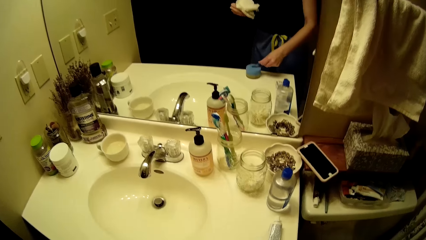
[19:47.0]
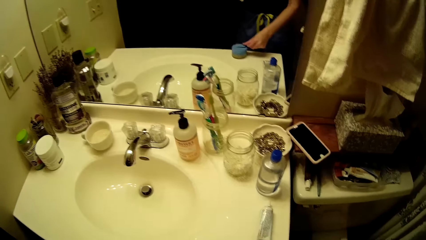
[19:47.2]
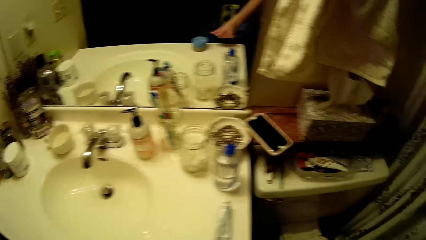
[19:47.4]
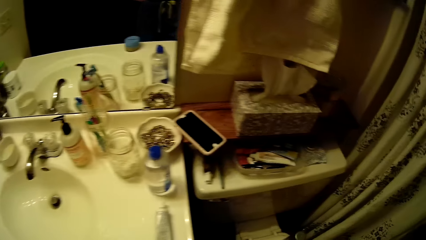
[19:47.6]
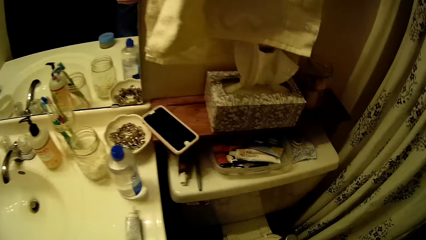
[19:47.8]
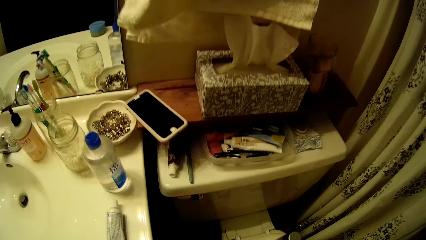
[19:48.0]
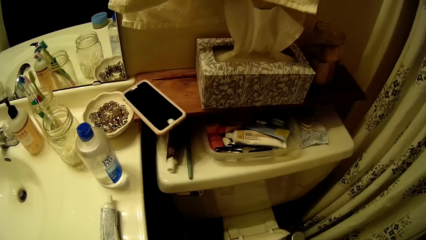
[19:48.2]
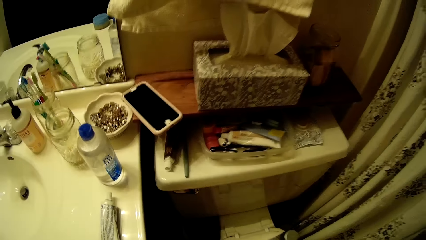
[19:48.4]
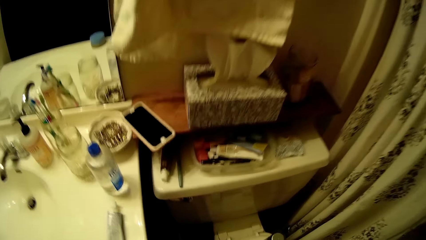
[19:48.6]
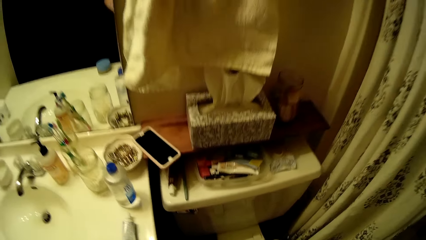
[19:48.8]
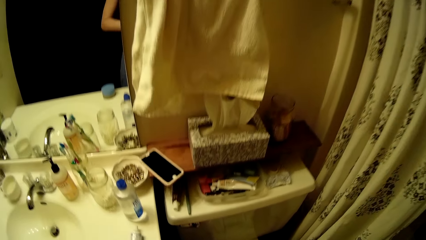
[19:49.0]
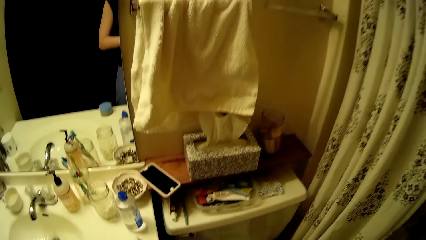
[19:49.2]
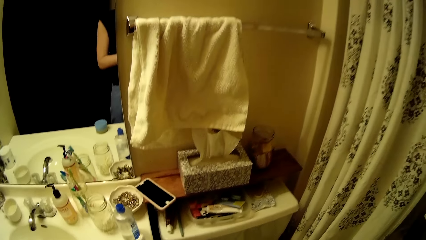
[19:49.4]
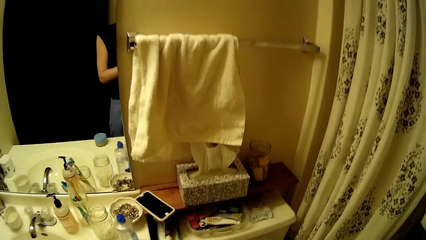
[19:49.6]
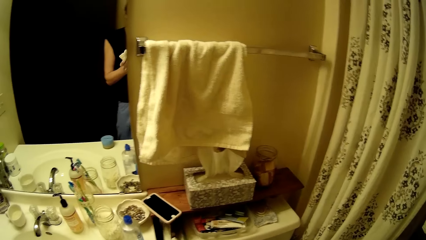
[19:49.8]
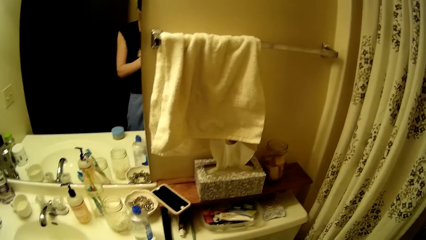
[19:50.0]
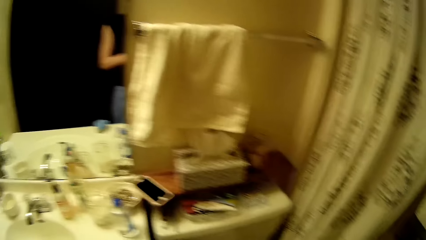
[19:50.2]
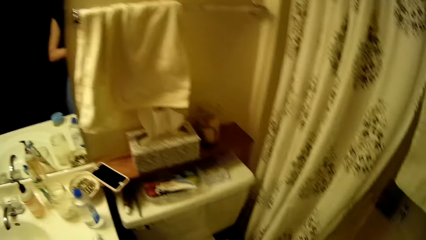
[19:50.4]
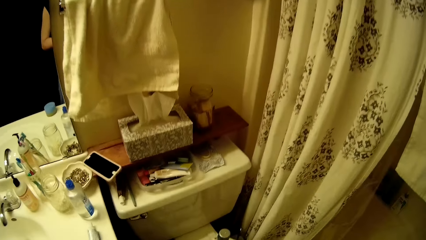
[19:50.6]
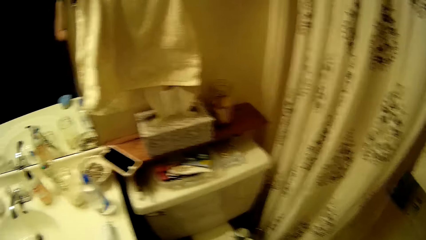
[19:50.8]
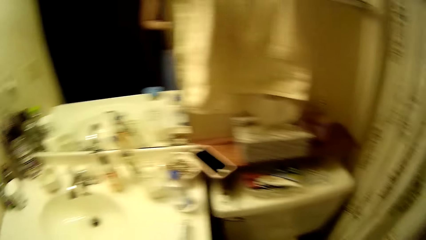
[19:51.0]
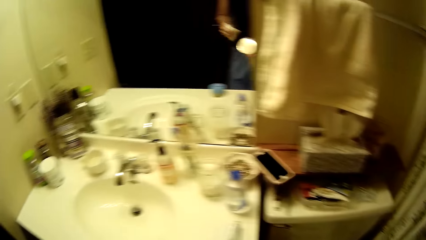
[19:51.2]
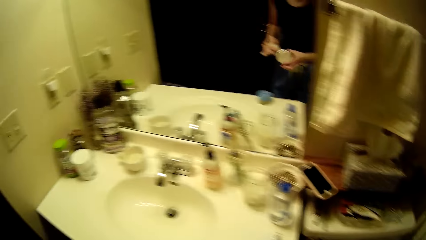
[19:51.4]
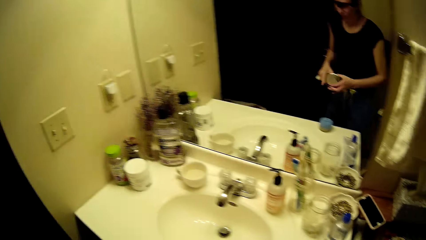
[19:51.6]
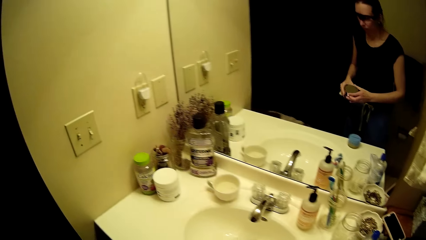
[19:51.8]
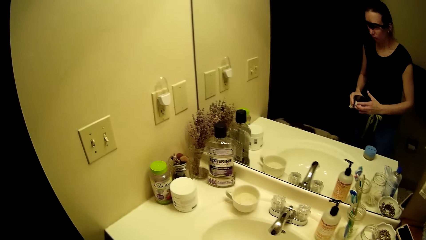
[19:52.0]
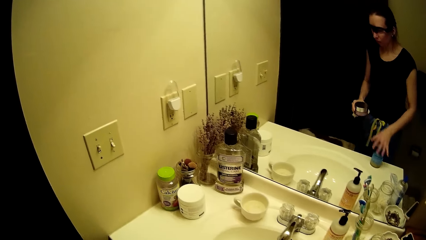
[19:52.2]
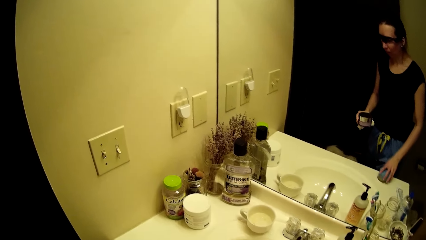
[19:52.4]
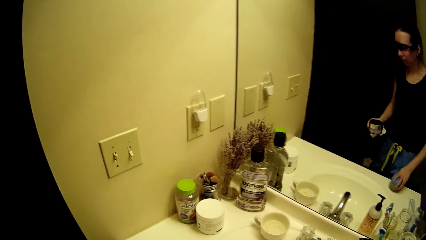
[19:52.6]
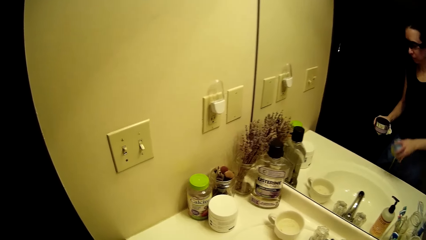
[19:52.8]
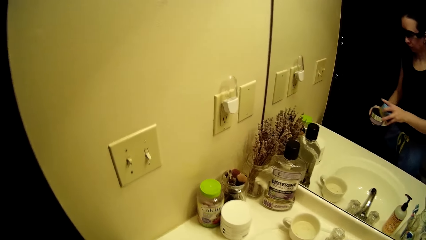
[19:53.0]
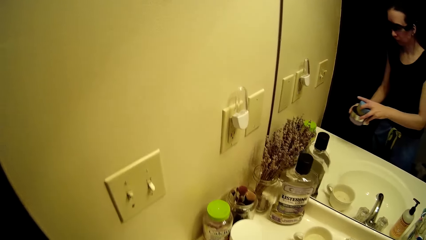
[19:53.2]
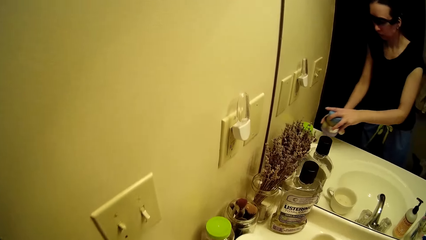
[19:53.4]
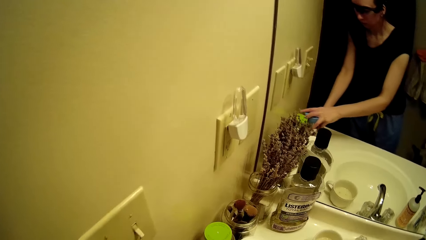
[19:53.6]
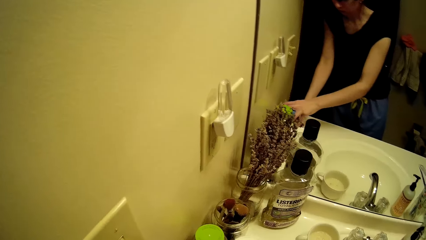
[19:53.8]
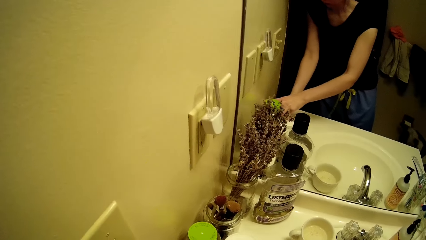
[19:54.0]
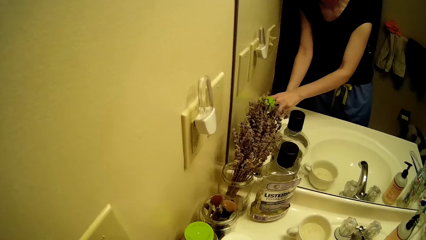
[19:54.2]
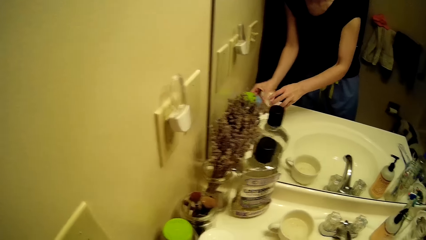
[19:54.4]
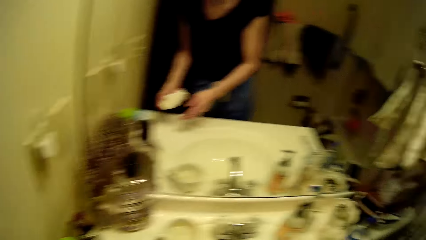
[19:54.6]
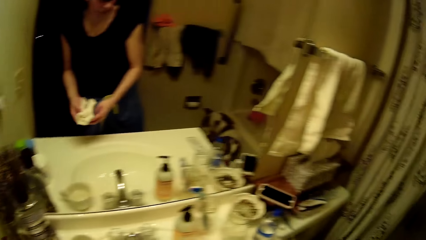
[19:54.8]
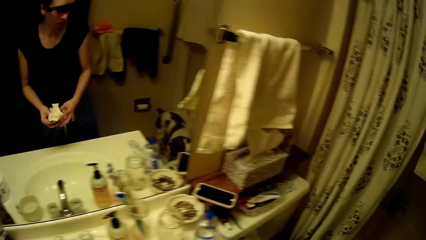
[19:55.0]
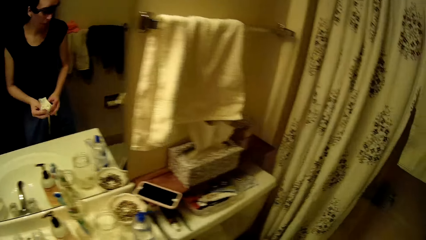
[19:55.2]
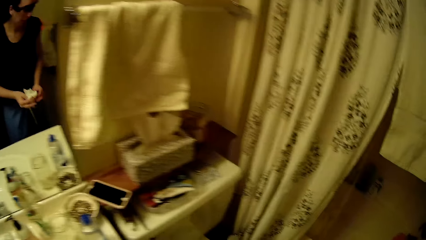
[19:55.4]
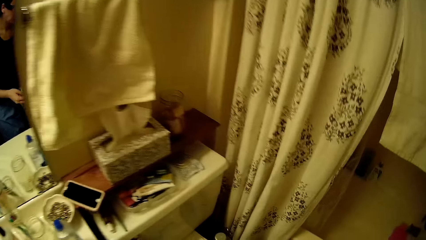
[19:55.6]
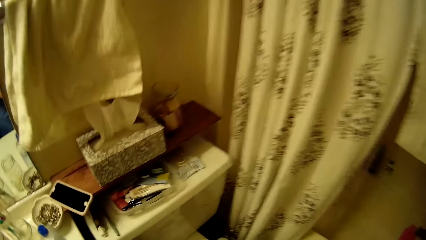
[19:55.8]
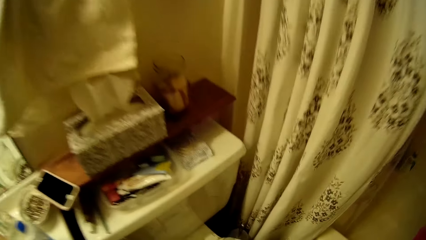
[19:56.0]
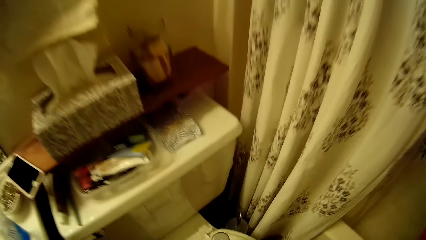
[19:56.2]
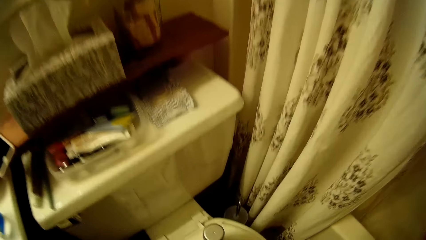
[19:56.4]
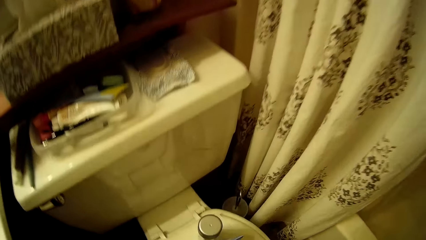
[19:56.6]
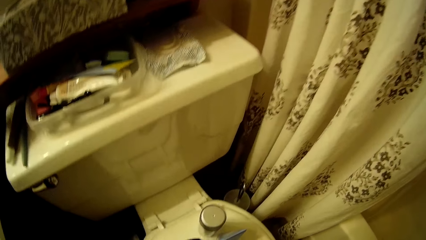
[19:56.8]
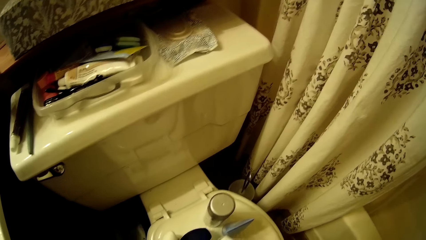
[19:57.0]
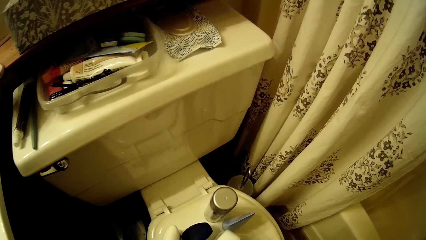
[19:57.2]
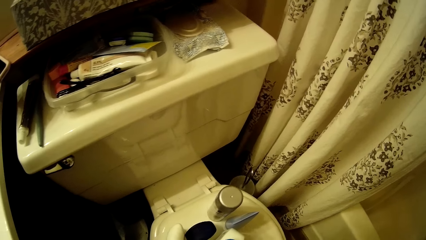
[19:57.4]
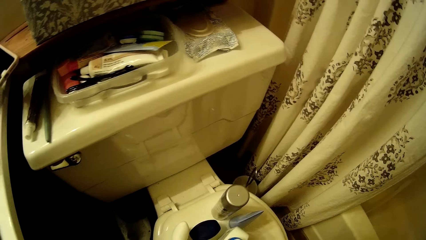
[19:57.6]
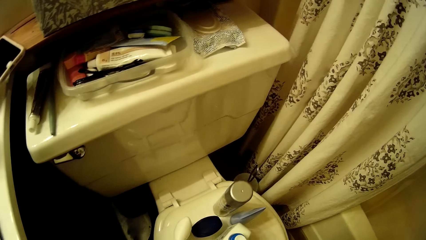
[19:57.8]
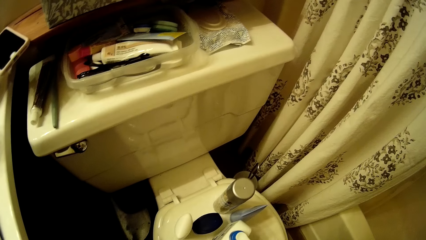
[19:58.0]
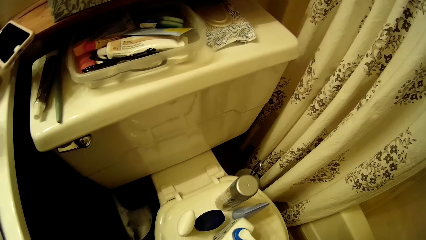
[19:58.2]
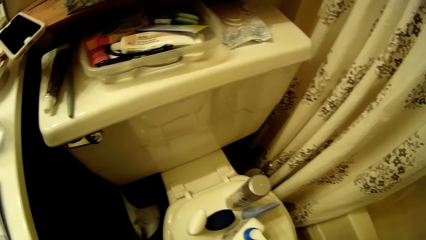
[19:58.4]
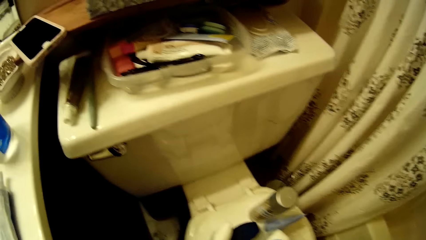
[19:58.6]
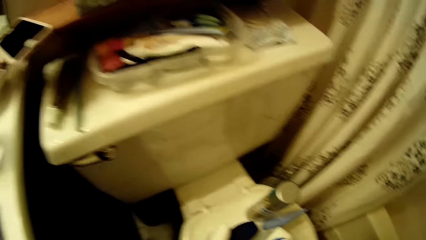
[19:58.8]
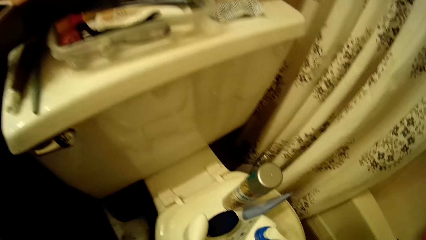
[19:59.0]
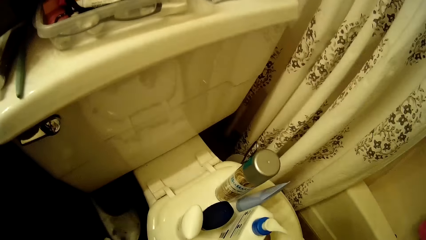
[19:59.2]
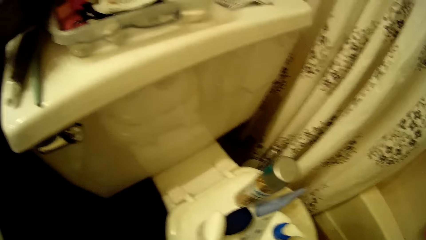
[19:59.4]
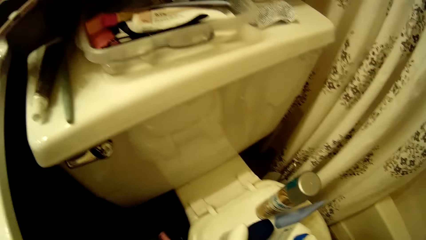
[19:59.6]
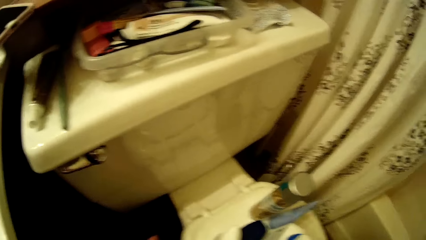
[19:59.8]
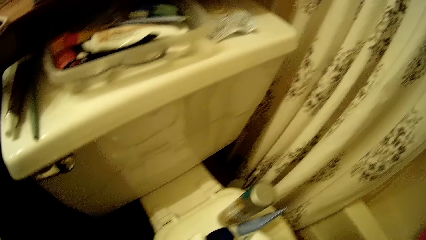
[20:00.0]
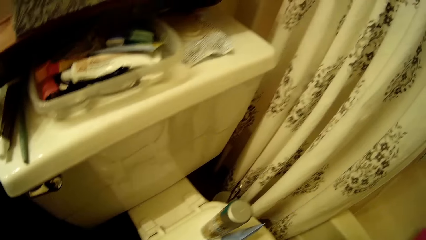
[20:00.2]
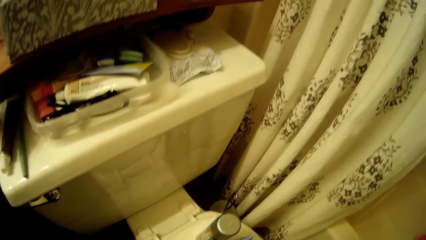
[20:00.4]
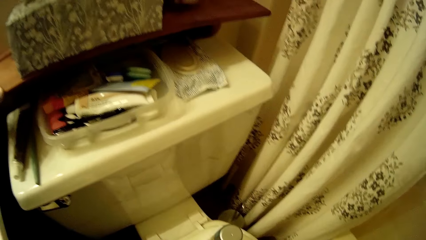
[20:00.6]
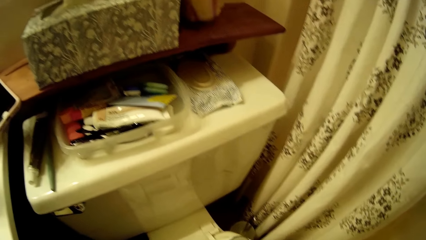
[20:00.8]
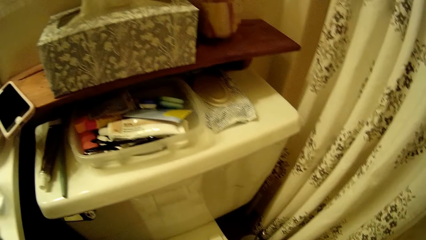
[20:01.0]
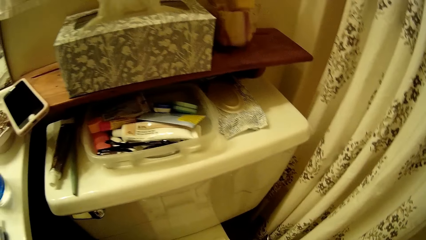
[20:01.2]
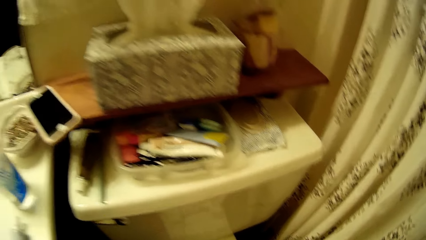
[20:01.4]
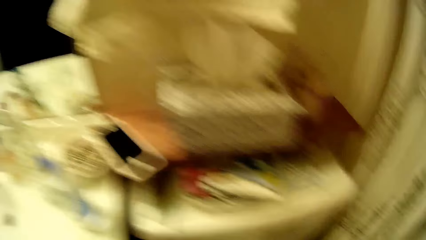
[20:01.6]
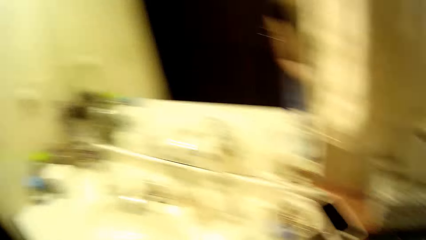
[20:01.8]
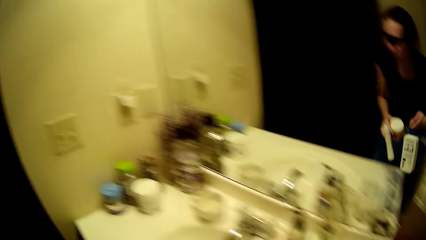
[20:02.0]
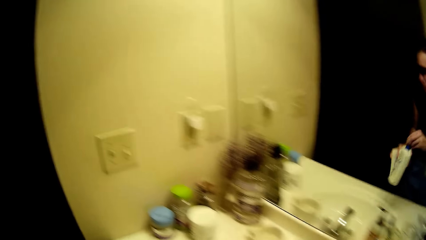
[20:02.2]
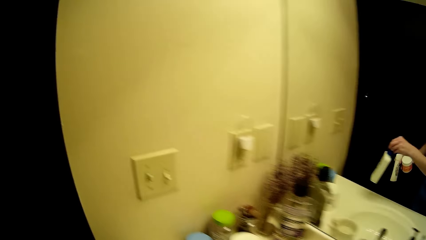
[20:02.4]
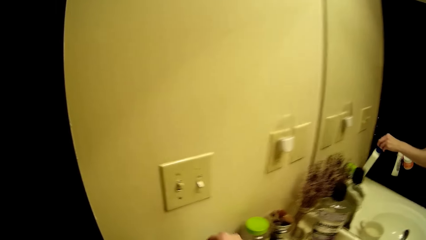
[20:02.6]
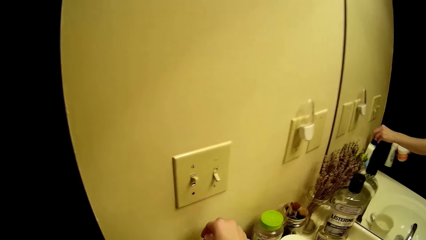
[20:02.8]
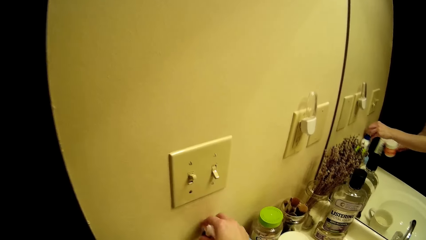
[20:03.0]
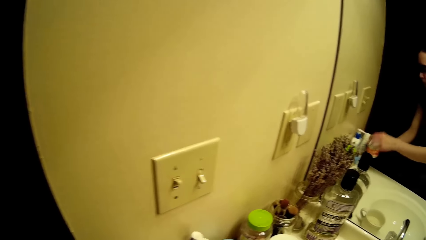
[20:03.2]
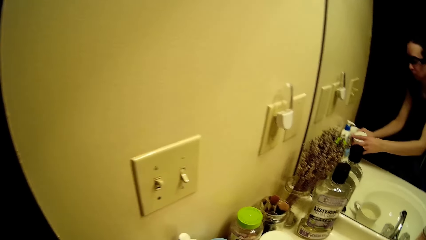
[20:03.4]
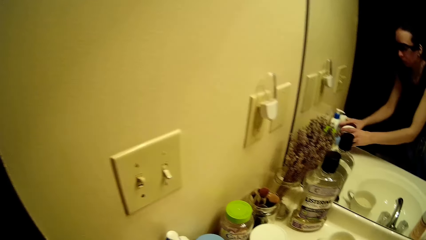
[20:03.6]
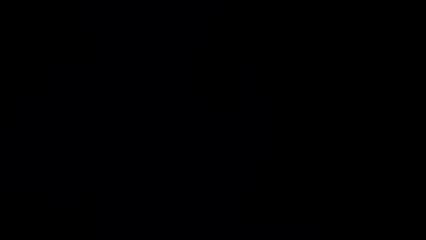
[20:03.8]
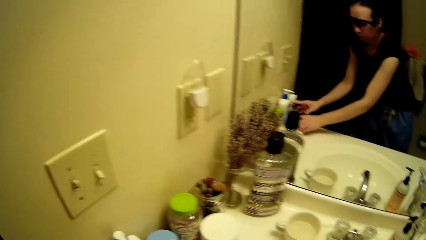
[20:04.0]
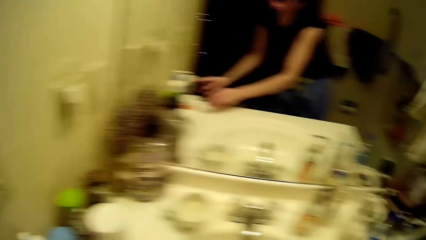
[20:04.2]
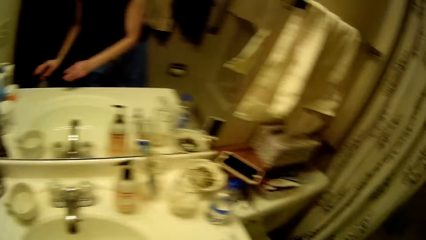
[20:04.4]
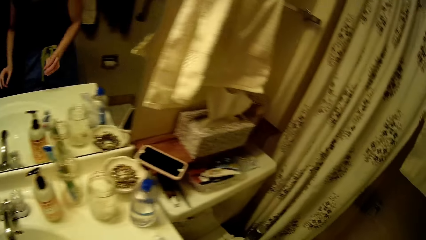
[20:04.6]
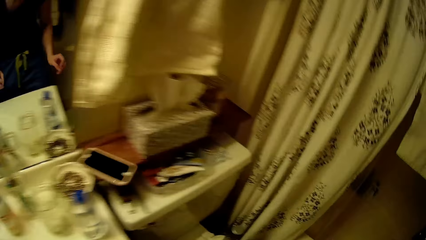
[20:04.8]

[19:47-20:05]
The camera wearer drops the scooper on top of the container of body oil. She walks around the room. She picks up the container of body oil from the wash basin with her right hand. She drops the container of body oil with a container of body cream in her left hand on the wash basin. She walks around the room. She drops a container of shampoo in her left hand on the wash basin. She drops a container of body lotion in her right hand on the wash basin. She drops a container of body cream in her hand on the wash basin.
